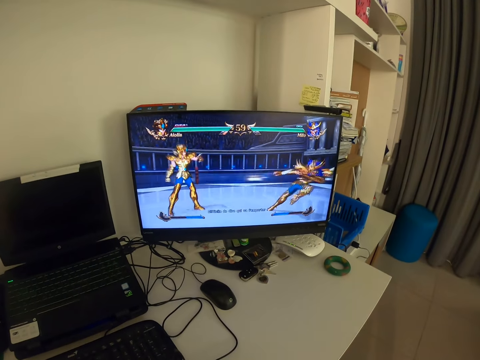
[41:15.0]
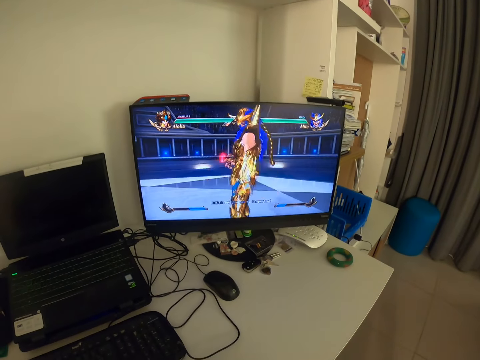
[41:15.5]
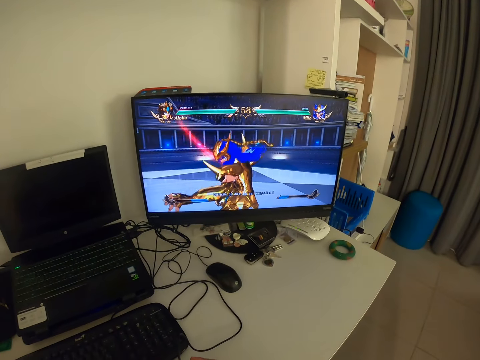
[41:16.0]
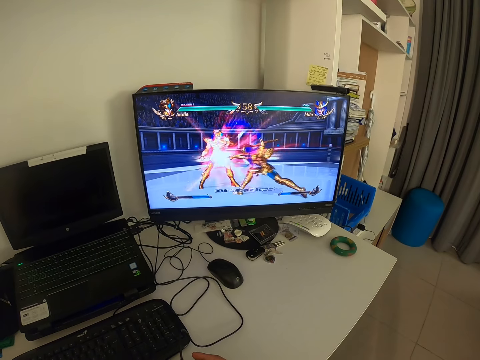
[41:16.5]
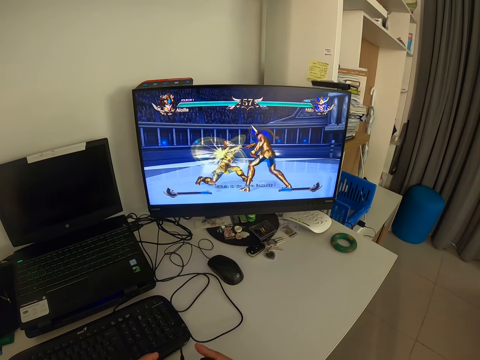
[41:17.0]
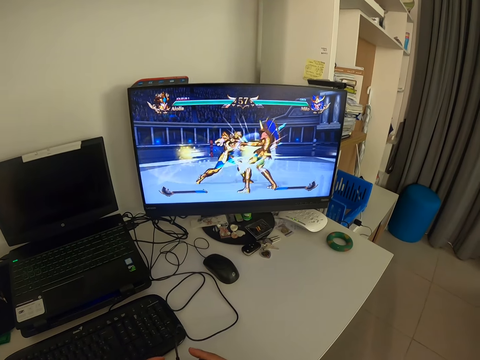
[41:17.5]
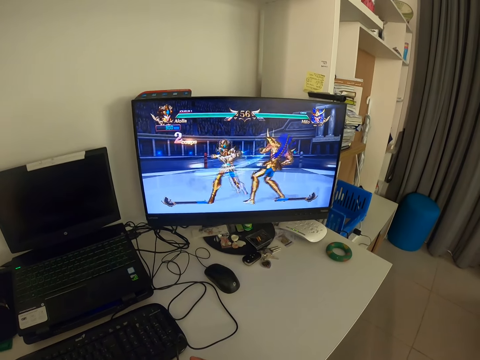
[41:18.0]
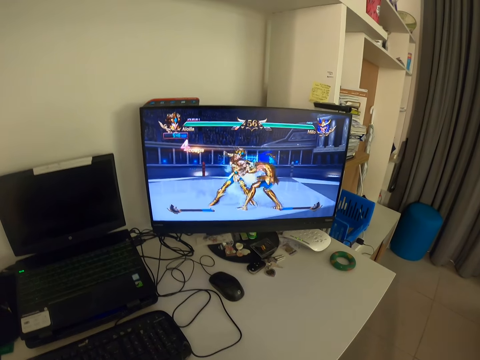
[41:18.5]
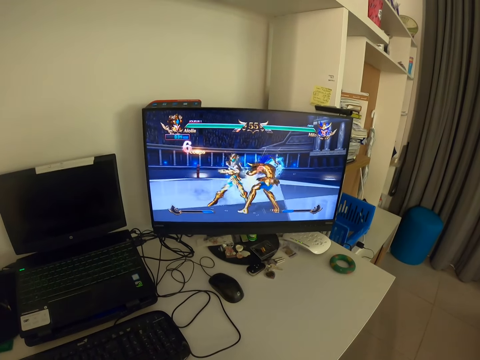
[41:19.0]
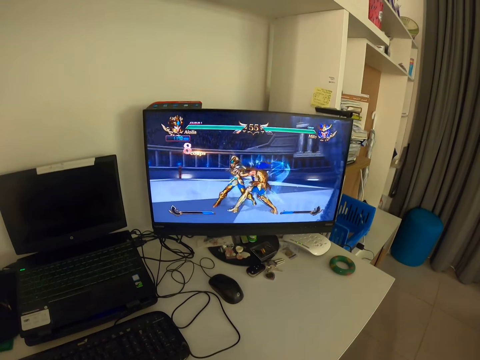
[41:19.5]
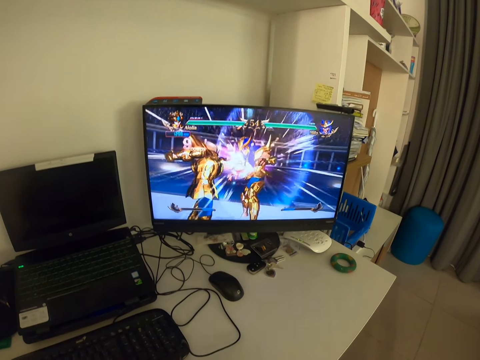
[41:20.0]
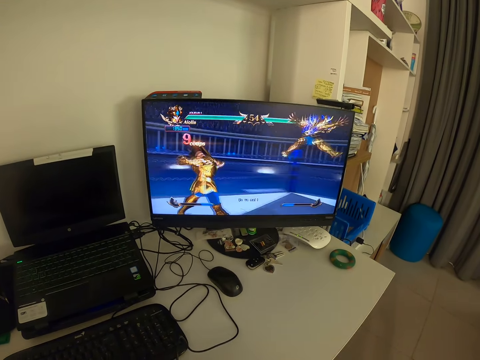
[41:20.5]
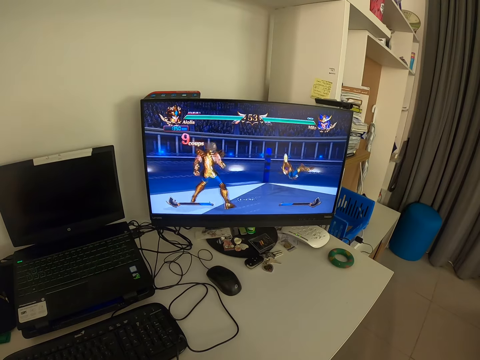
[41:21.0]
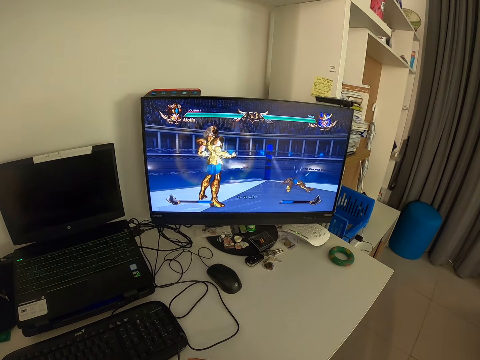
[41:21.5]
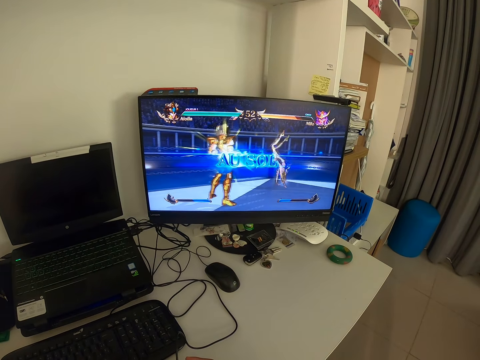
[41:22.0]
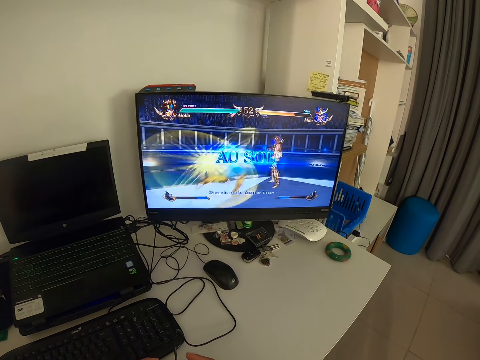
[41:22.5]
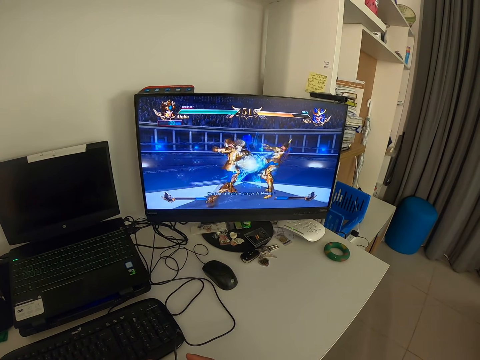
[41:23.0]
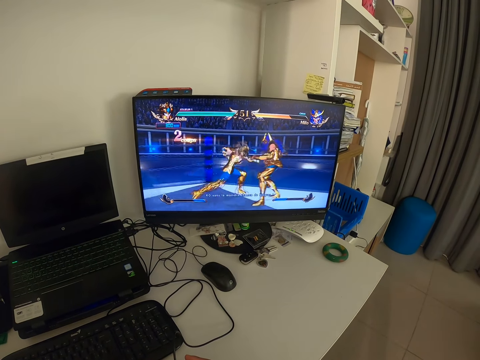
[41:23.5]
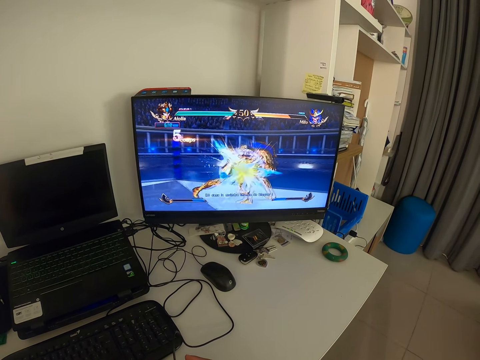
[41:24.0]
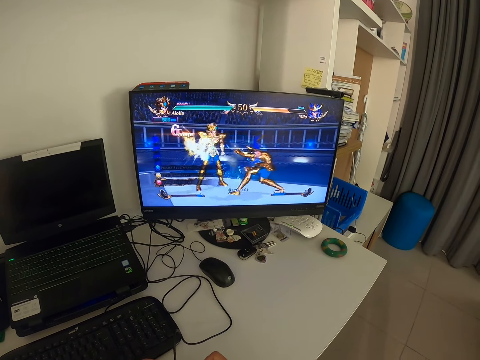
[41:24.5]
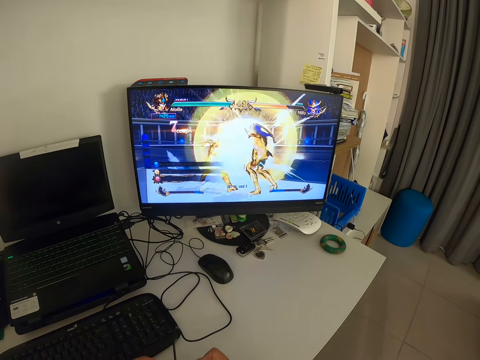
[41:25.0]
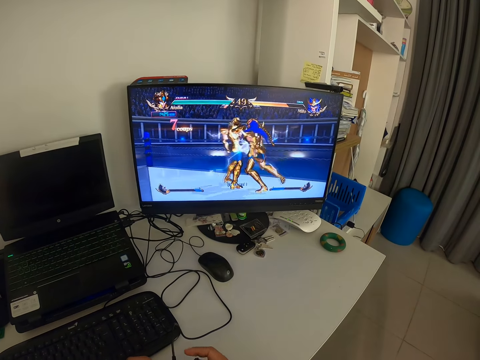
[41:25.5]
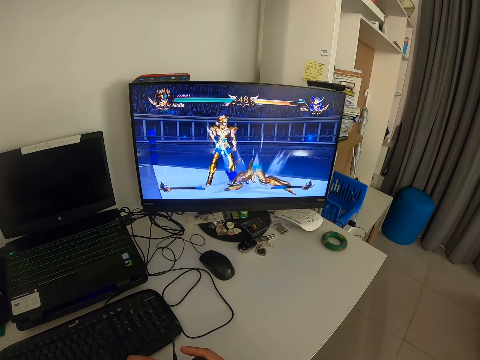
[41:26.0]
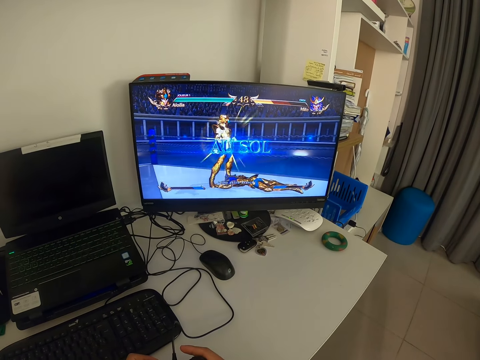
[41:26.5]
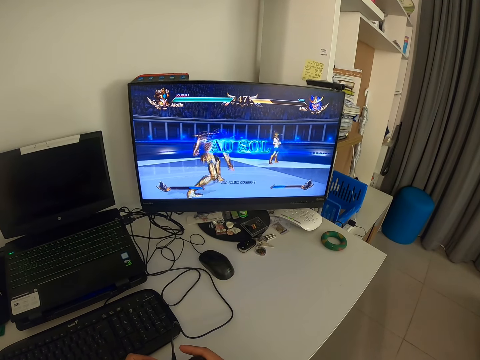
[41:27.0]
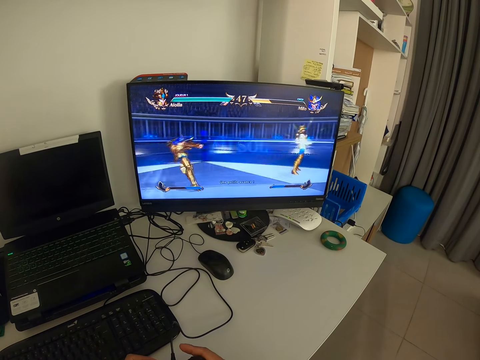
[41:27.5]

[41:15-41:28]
The camera wearer presses a game pad. They look at the monitor. They press the game pad.

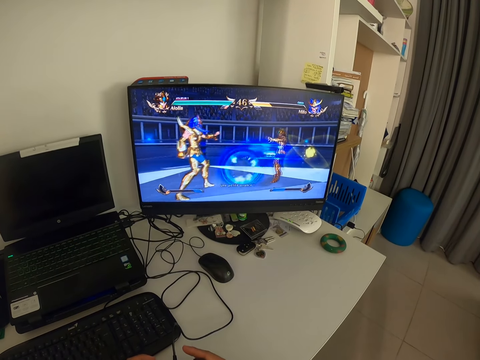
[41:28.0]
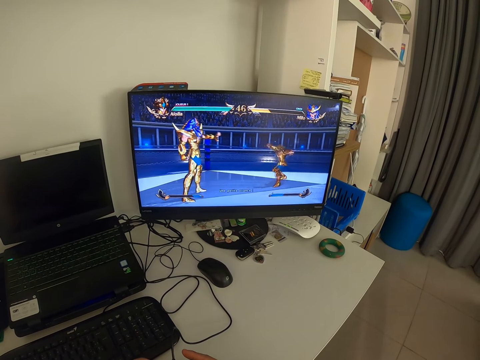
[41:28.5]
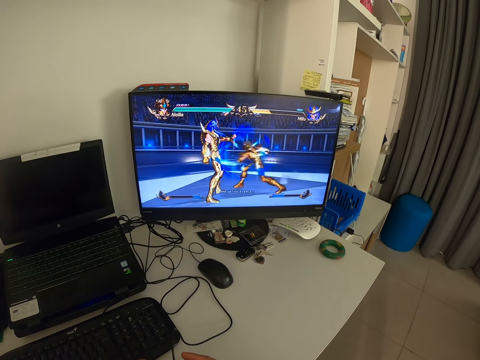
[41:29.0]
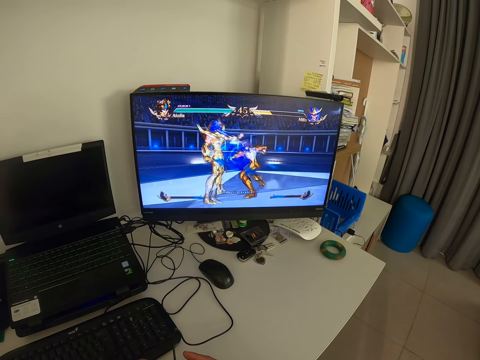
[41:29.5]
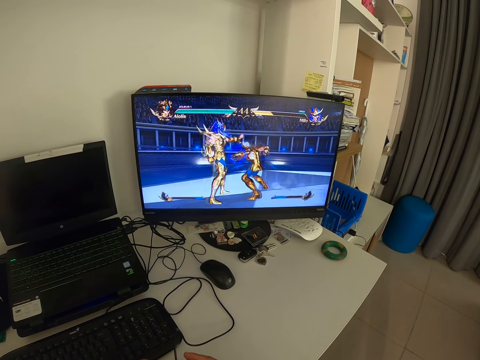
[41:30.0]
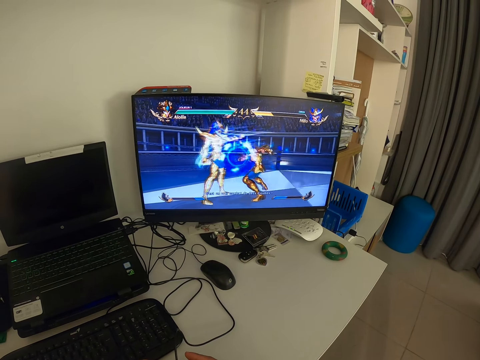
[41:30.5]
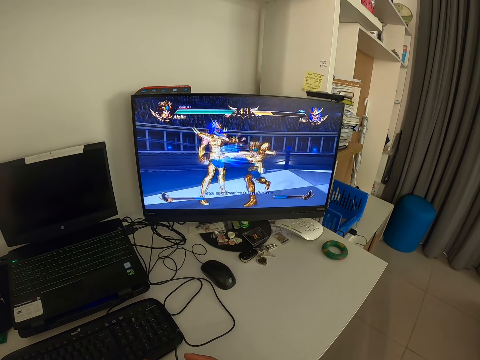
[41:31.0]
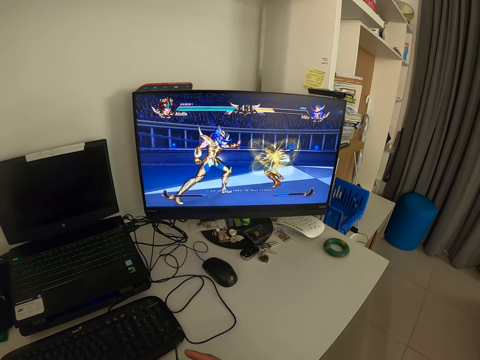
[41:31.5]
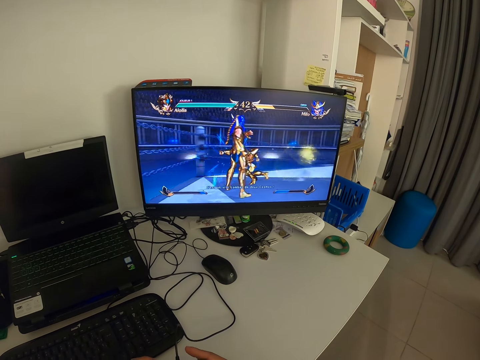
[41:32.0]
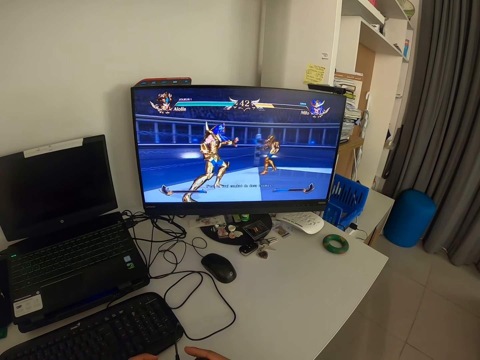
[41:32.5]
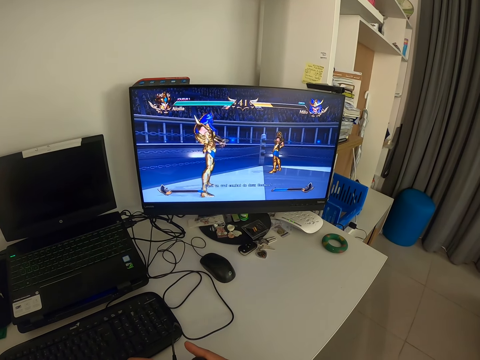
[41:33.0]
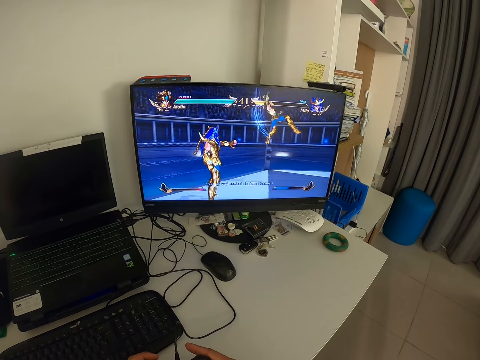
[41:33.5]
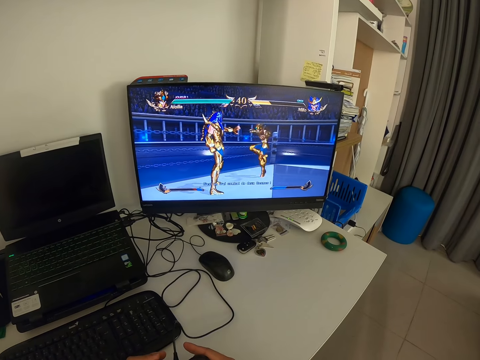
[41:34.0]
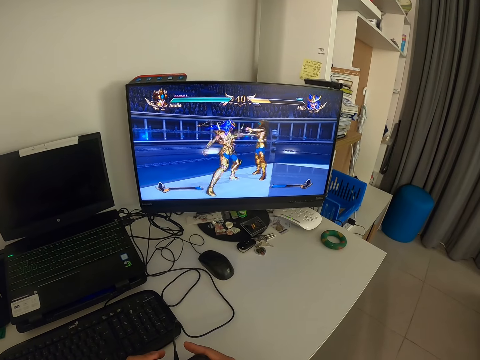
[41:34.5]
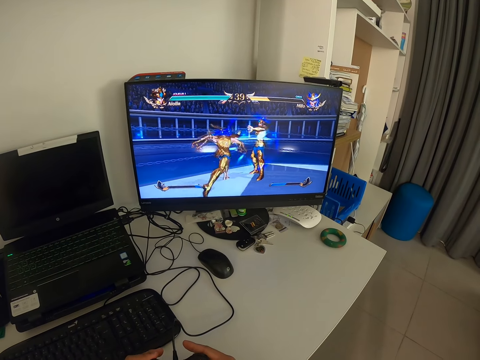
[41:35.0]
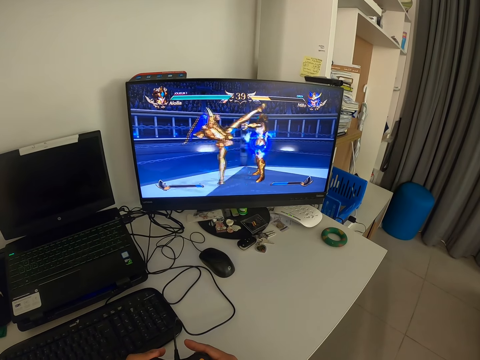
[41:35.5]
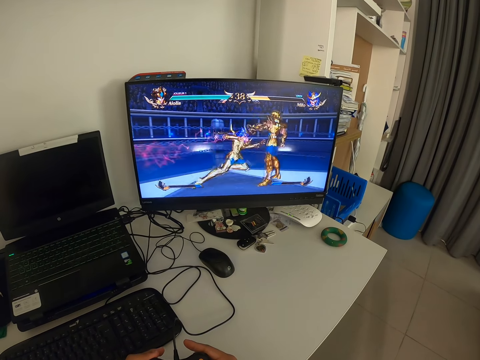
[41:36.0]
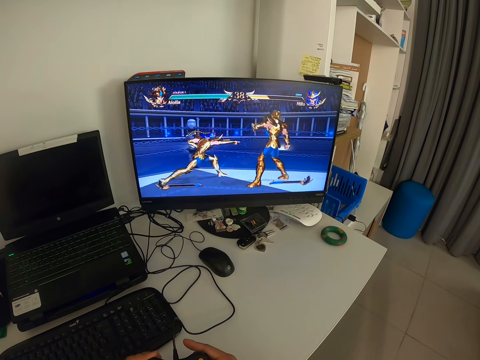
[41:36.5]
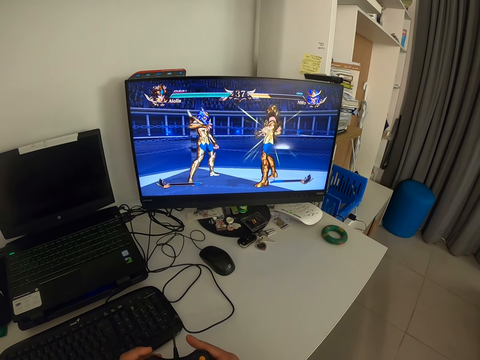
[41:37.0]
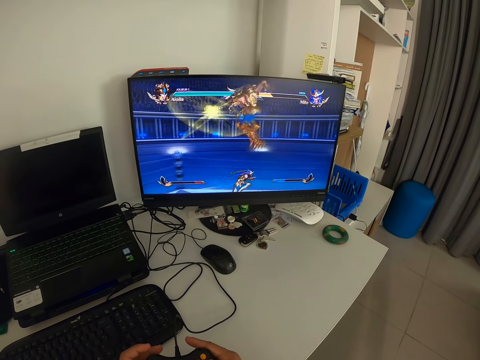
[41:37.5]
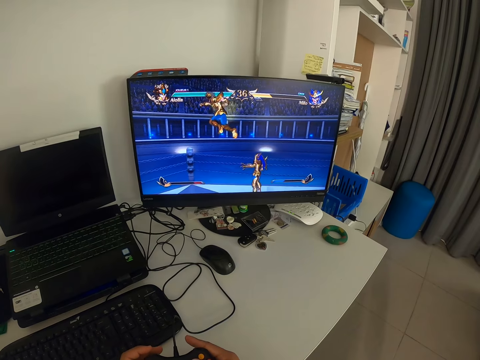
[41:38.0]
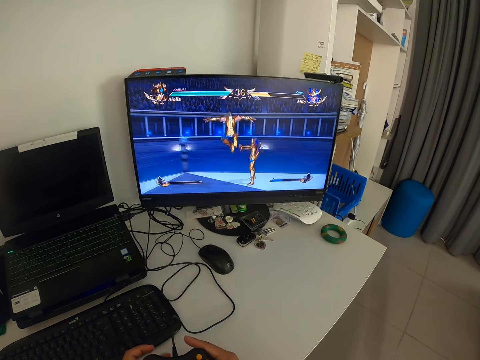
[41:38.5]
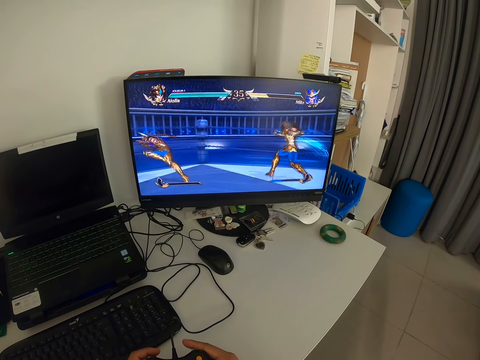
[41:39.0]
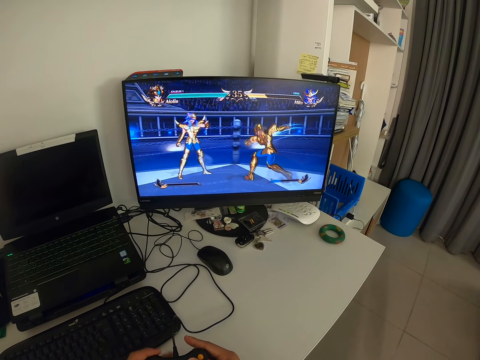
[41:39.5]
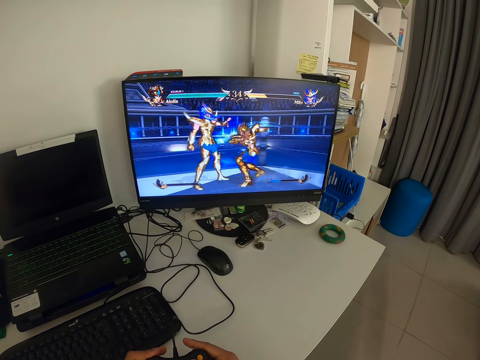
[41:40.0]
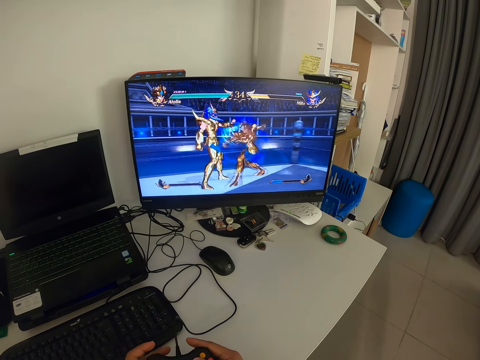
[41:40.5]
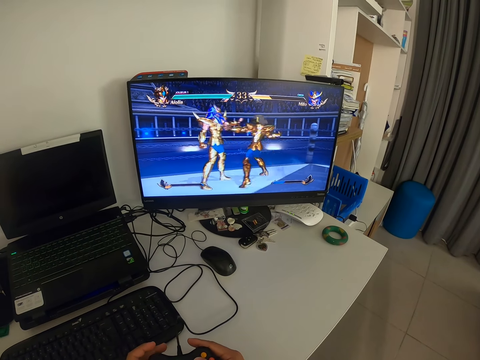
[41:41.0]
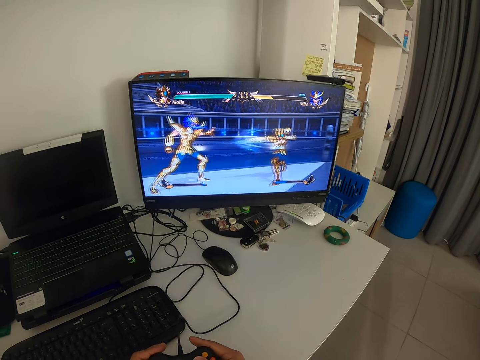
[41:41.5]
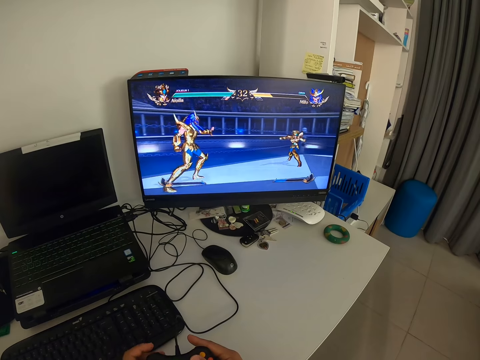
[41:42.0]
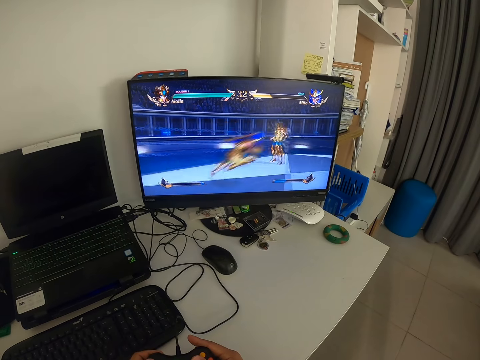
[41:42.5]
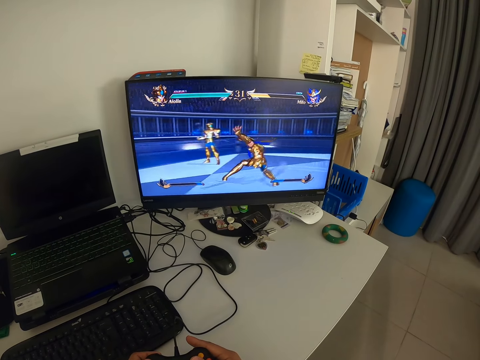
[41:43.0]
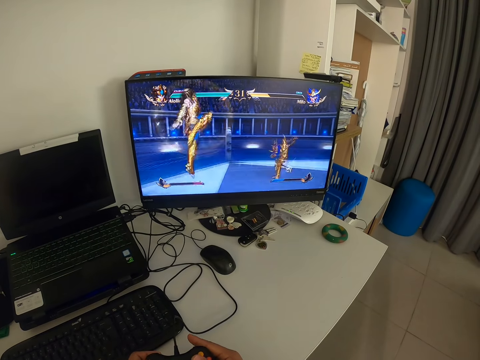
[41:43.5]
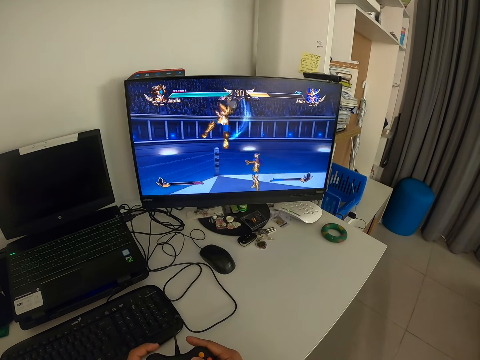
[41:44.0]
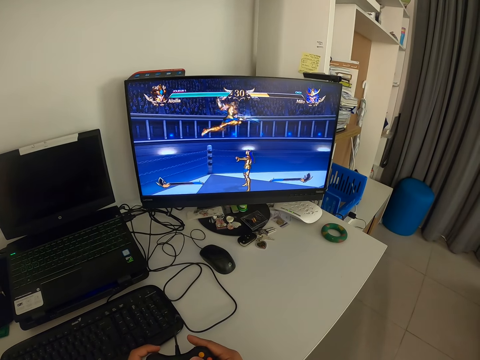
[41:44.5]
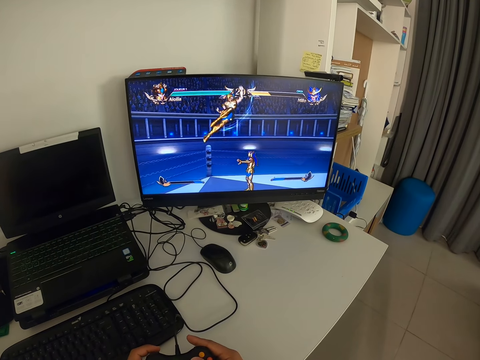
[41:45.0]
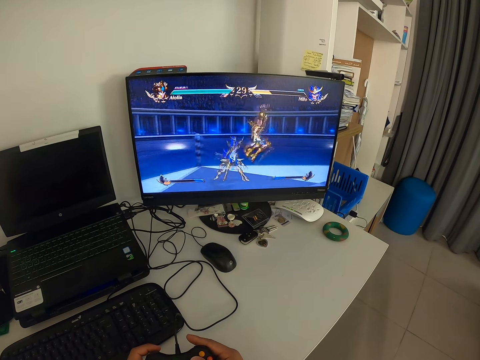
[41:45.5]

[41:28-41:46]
The camera wearer looks at the monitor. They press a game pad. They look at the monitor. They press the game pad. They look at the monitor.
